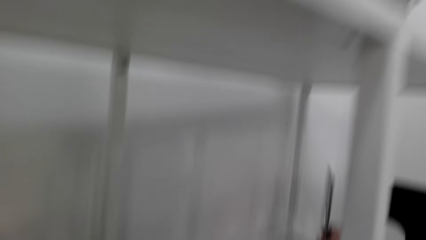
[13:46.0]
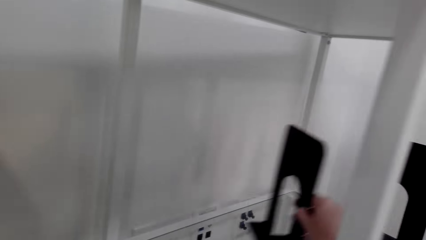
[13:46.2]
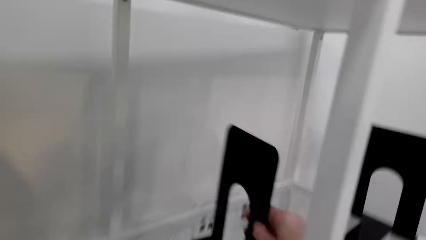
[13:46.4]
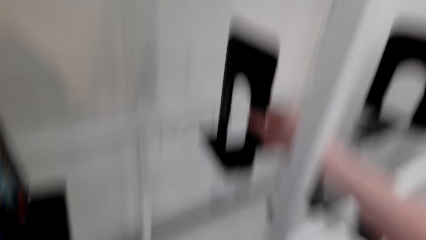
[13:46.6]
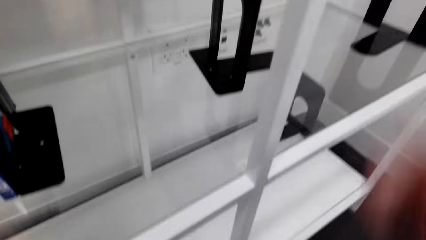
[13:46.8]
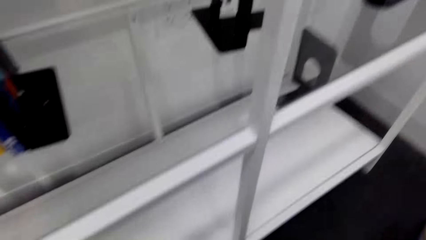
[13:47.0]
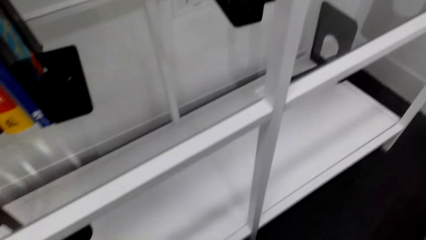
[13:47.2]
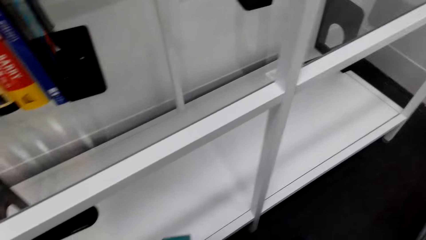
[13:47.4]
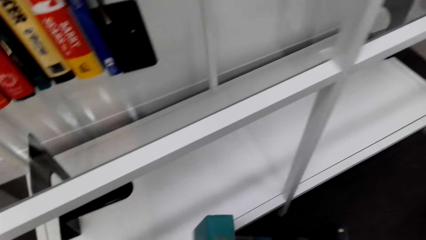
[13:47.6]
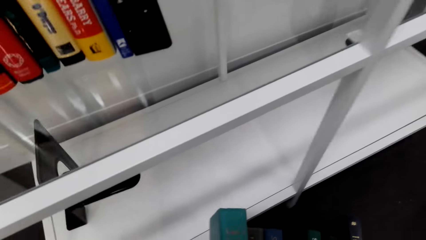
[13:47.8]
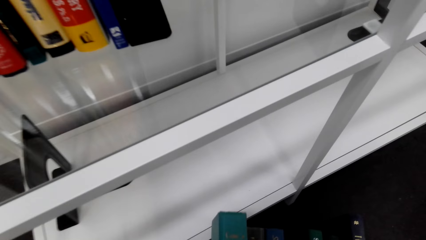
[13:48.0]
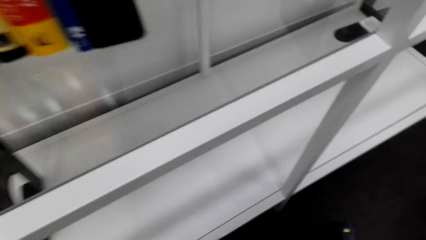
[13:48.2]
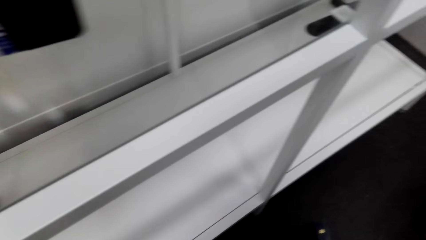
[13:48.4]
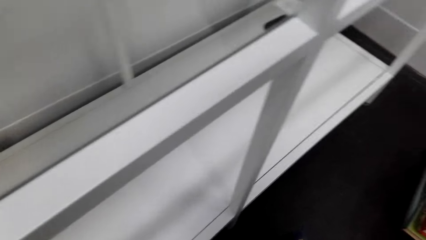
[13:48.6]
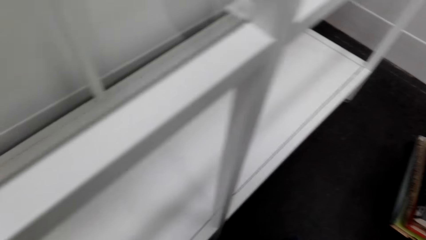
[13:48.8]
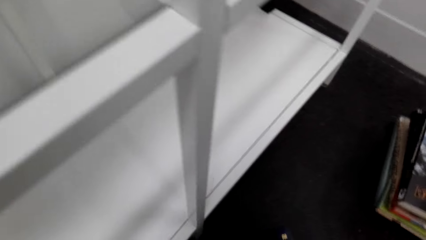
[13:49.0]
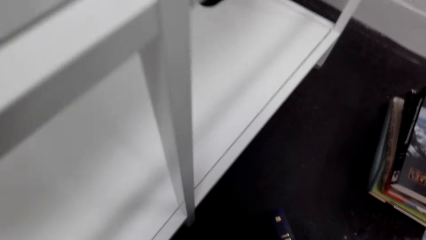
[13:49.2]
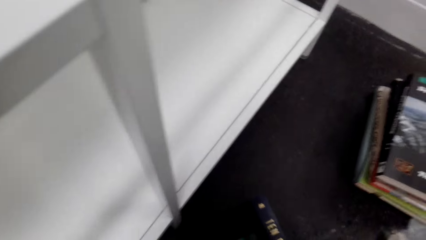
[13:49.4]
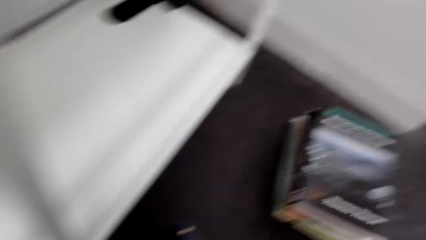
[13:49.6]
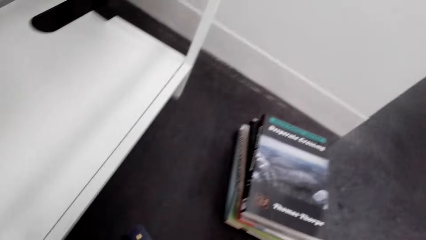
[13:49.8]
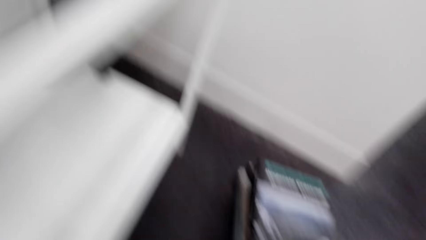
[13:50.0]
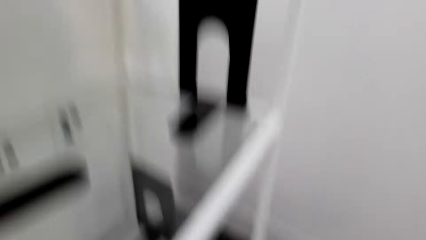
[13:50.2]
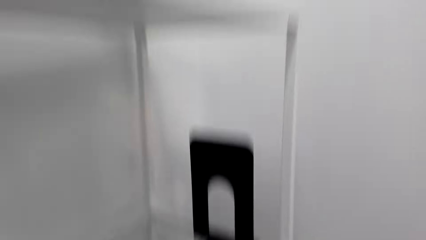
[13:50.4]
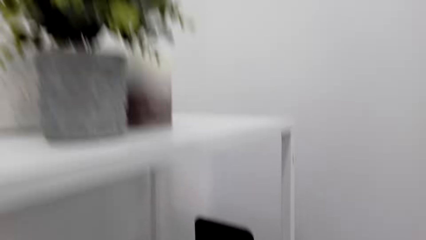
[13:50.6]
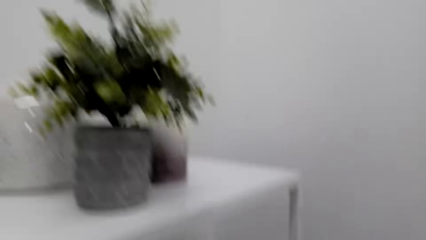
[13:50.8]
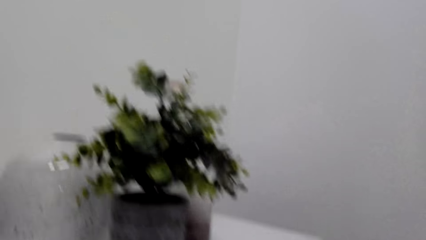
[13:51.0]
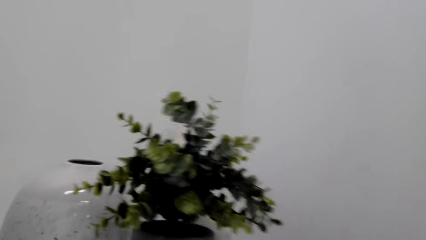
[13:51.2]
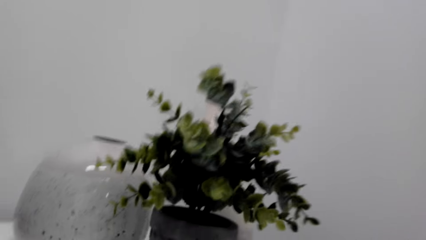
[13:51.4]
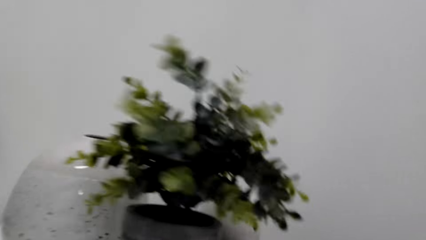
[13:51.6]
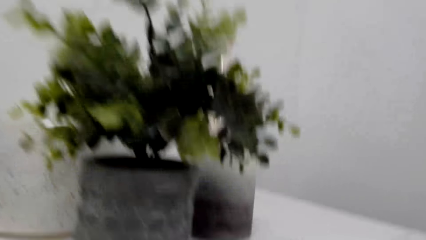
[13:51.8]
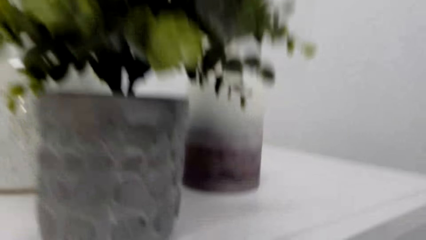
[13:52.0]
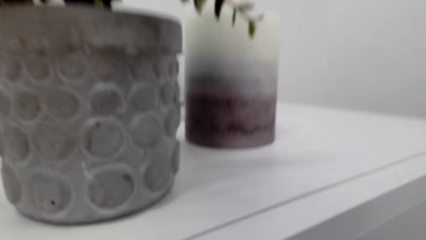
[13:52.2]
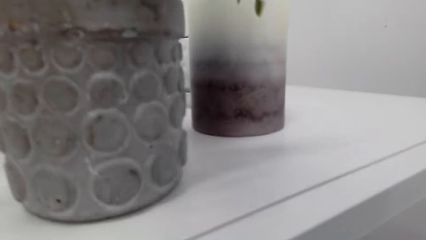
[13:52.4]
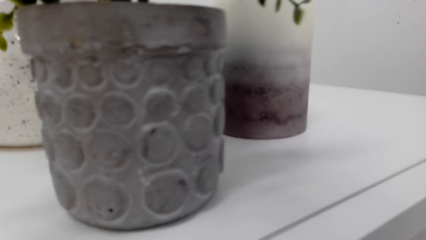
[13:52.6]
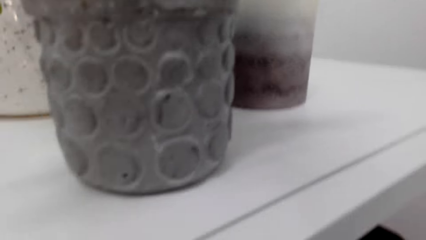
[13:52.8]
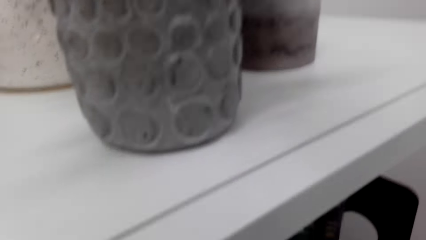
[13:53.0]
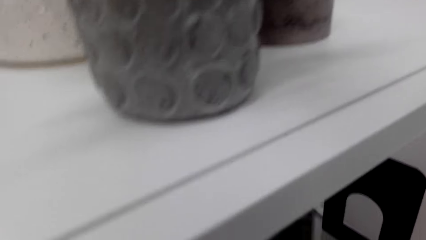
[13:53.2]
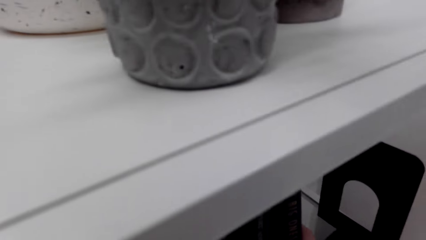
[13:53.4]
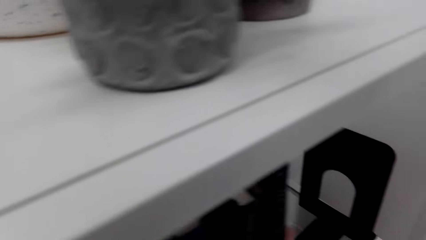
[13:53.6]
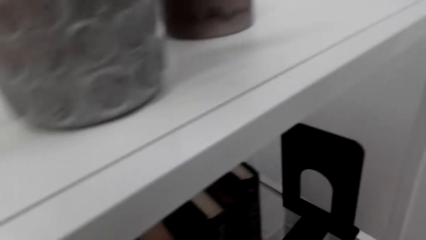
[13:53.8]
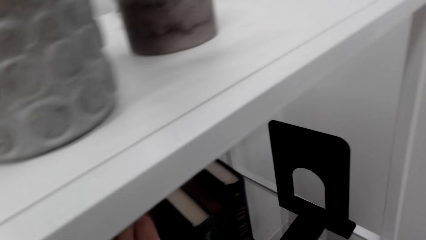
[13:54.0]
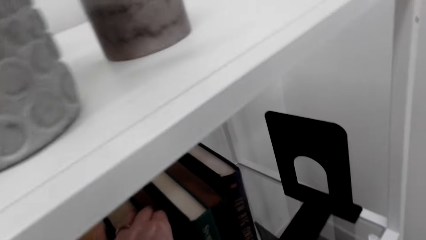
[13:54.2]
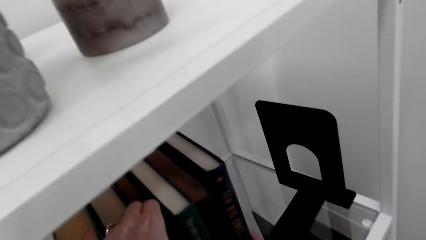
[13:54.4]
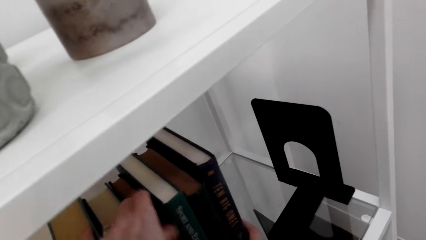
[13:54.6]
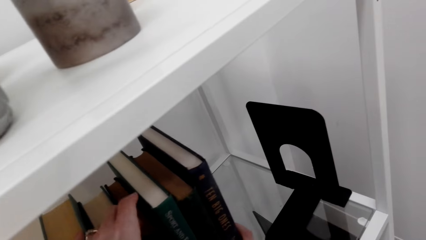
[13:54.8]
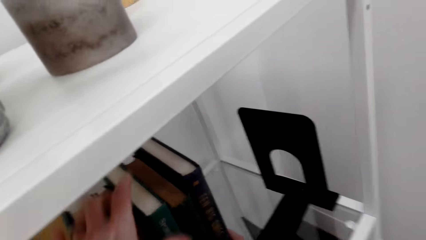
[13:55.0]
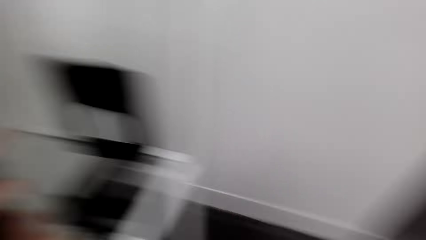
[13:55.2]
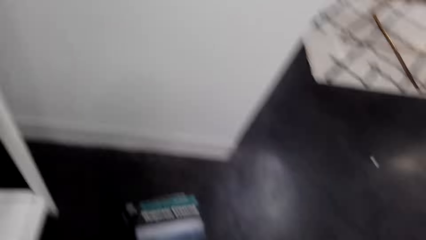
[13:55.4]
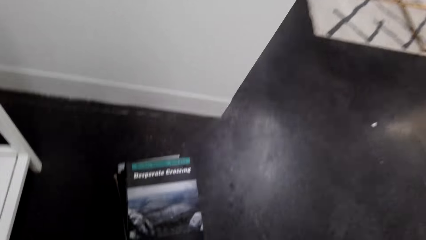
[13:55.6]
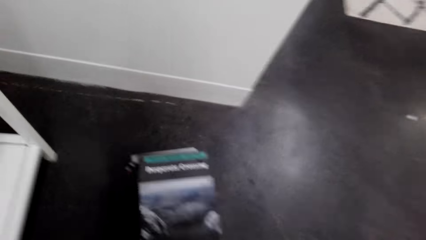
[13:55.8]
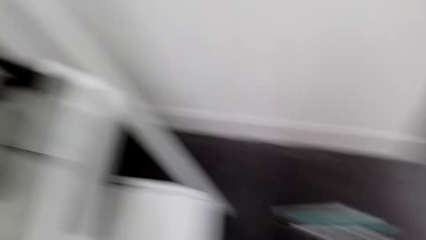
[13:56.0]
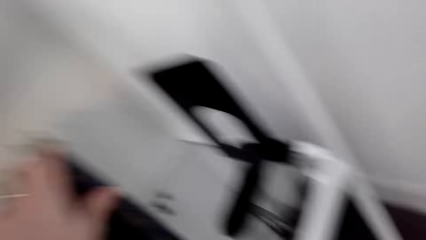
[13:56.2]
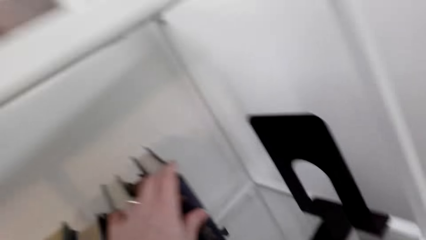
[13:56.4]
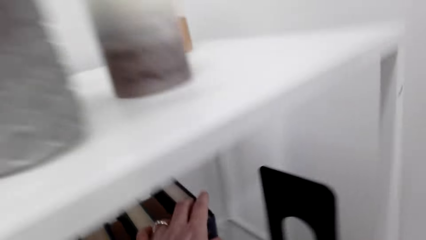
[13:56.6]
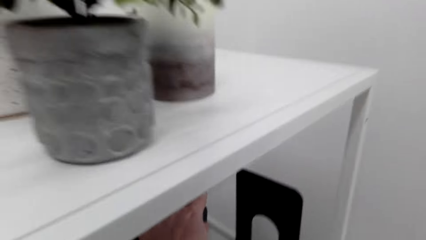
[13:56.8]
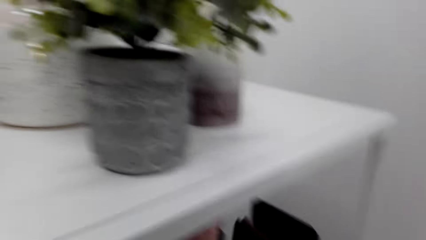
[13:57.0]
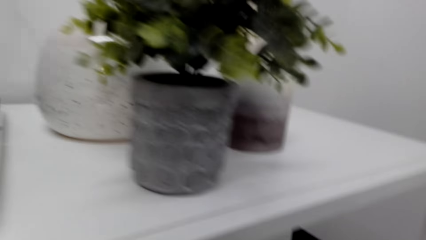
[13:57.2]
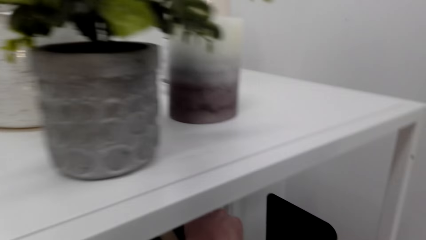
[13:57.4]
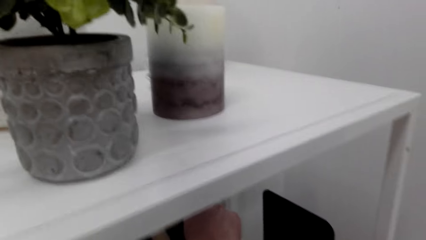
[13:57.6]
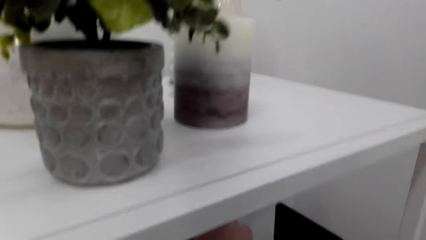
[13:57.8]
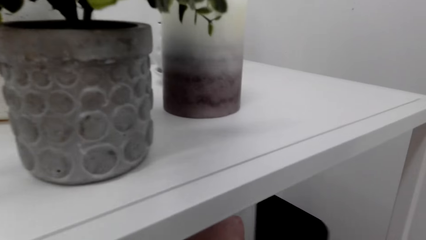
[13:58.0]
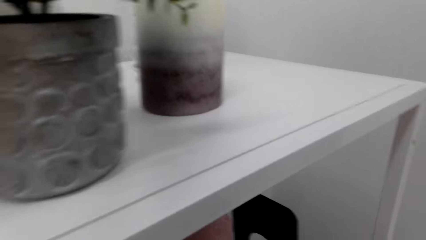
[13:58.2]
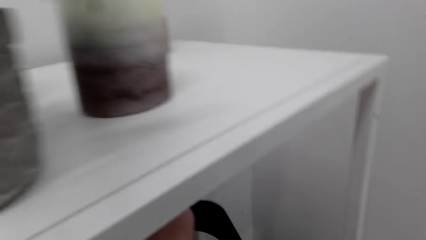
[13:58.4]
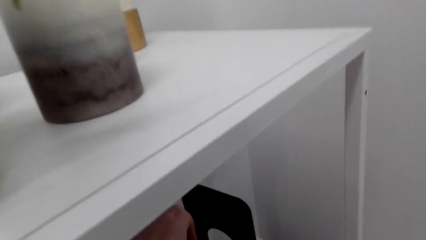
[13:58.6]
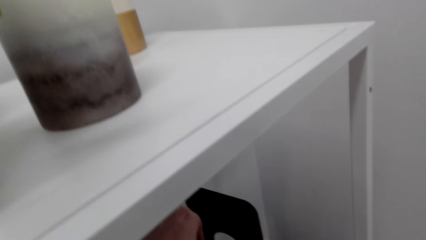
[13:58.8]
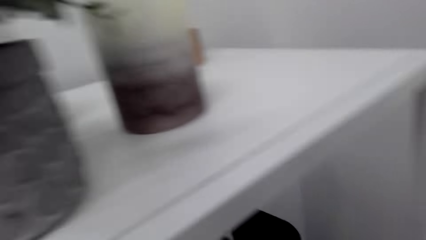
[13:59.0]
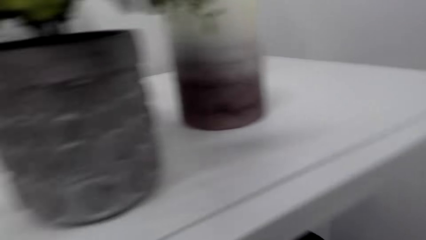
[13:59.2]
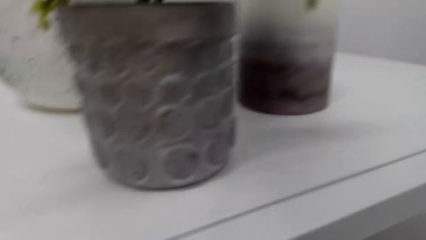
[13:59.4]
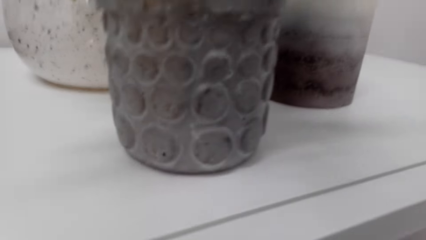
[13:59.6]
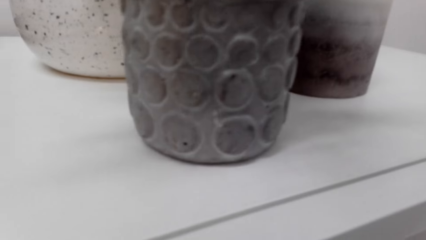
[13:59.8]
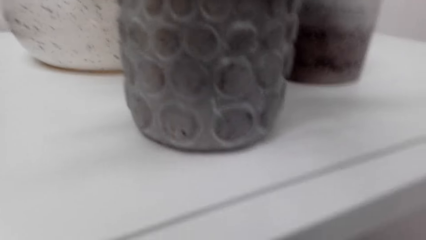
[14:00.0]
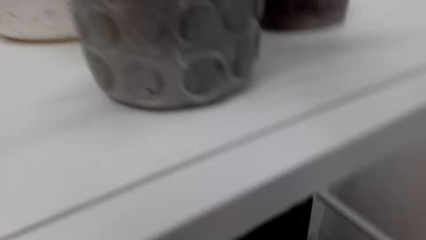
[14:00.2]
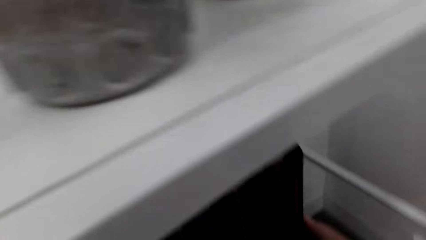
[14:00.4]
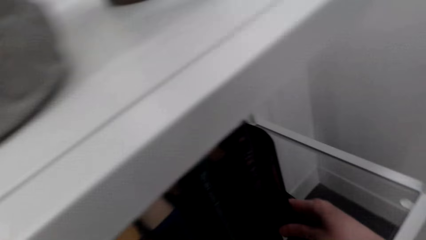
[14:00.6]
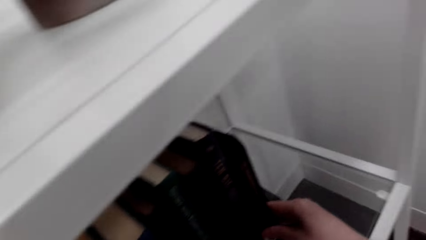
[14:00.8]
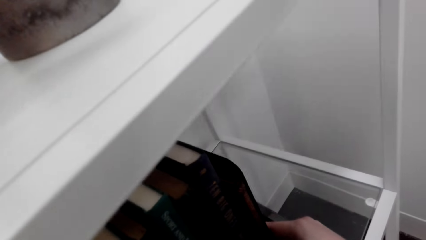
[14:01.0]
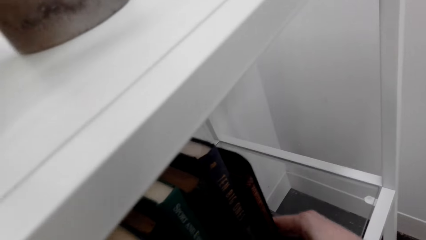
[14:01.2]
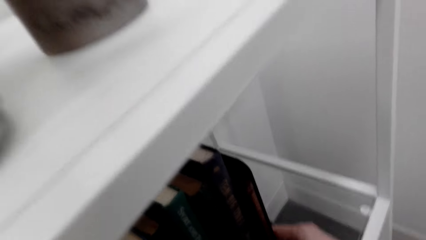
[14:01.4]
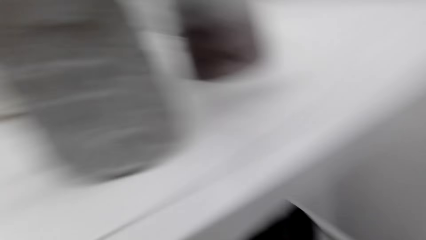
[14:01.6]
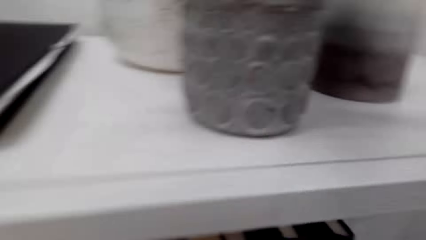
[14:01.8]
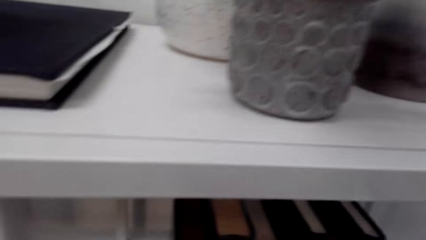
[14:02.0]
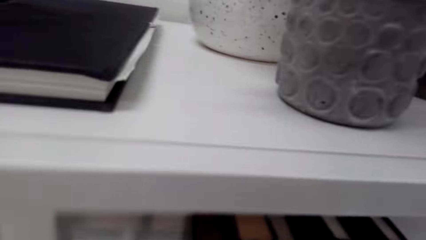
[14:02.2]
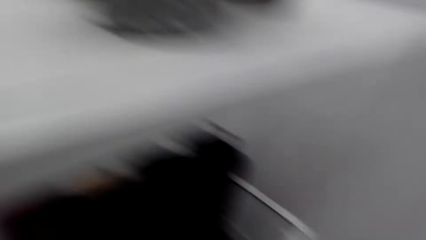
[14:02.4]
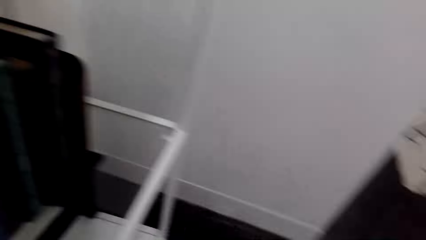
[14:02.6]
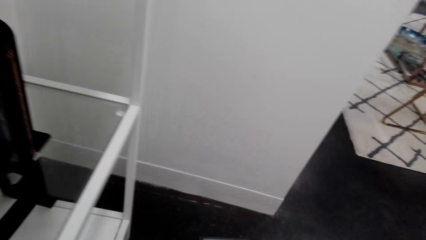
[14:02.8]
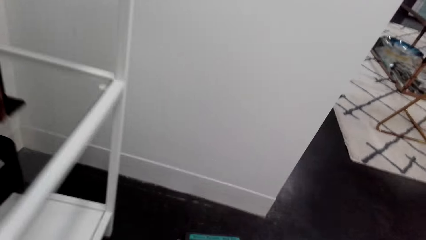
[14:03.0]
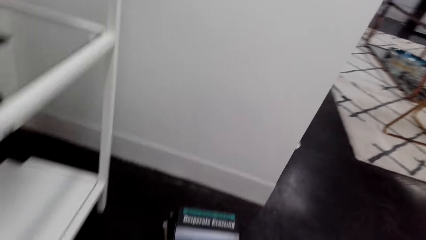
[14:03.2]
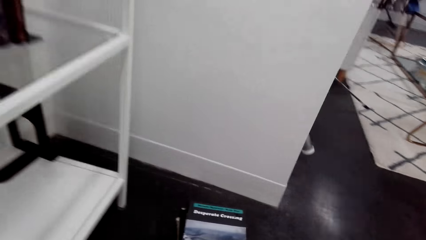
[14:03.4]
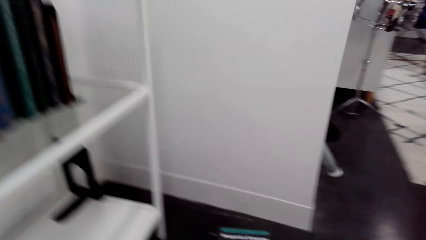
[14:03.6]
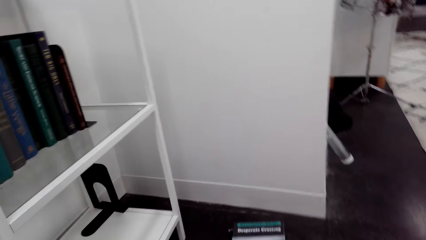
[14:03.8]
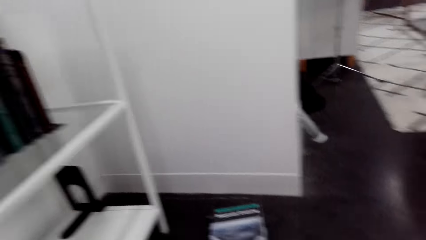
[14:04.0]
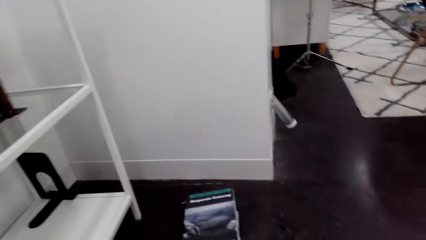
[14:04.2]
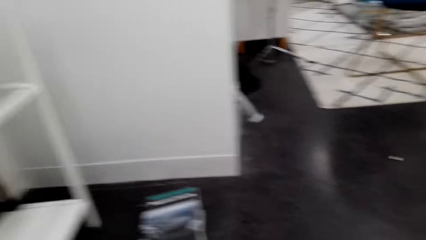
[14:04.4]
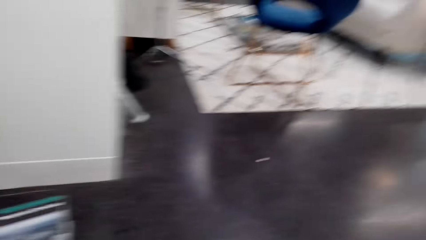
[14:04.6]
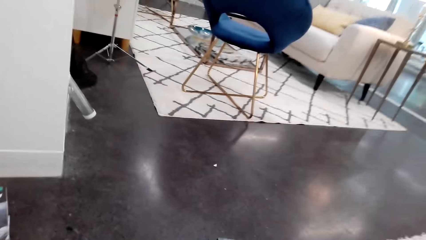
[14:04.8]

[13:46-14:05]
The camera wearer moves the book pad. They put the books in the shelf. They look at the books on the floor. They arrange the book.
